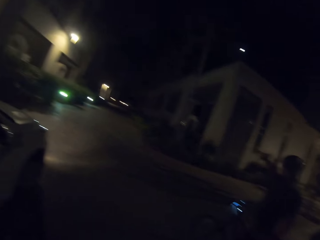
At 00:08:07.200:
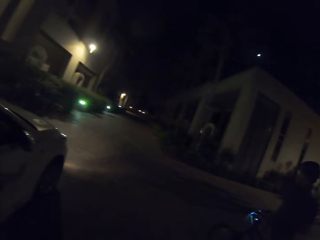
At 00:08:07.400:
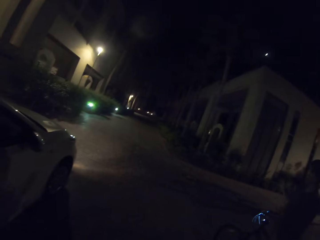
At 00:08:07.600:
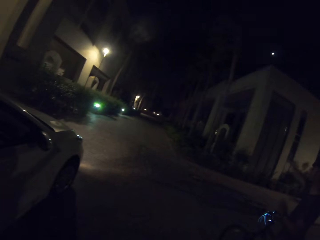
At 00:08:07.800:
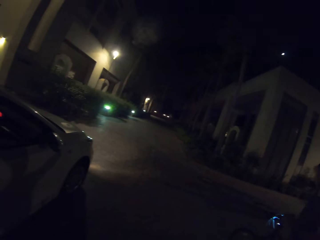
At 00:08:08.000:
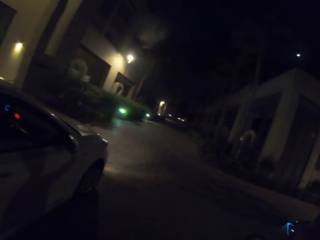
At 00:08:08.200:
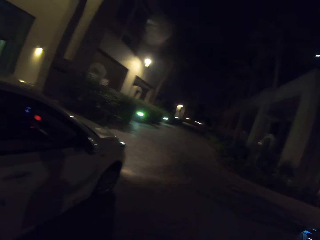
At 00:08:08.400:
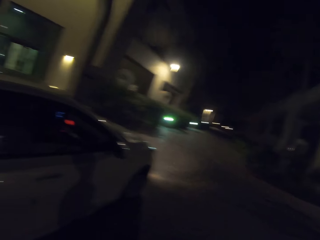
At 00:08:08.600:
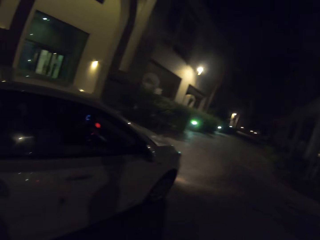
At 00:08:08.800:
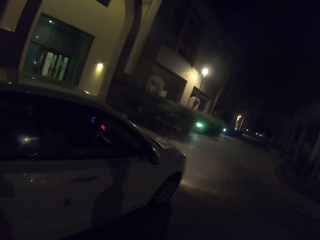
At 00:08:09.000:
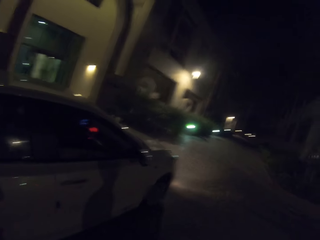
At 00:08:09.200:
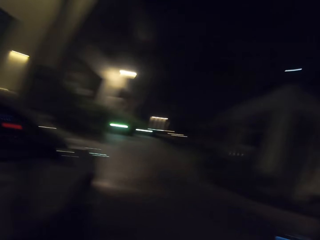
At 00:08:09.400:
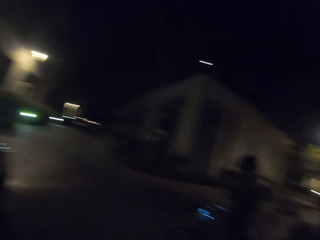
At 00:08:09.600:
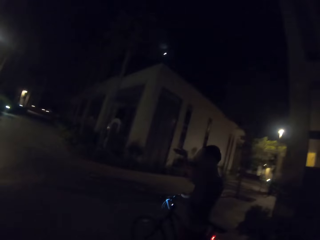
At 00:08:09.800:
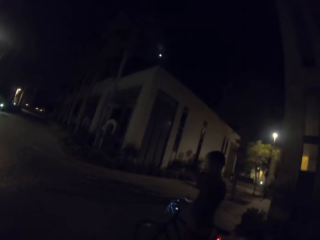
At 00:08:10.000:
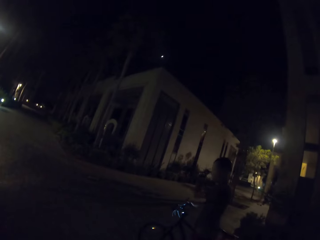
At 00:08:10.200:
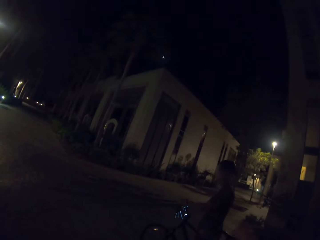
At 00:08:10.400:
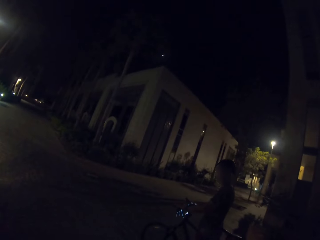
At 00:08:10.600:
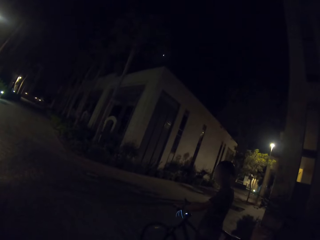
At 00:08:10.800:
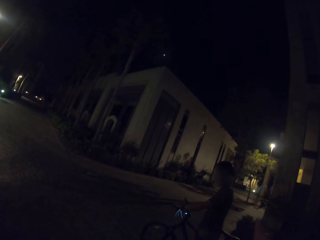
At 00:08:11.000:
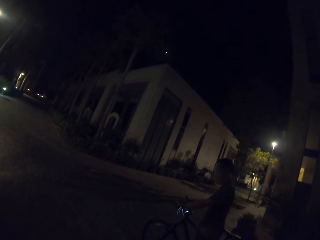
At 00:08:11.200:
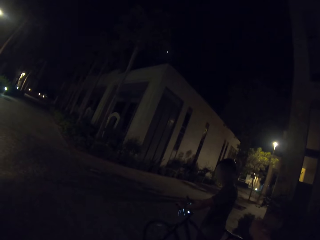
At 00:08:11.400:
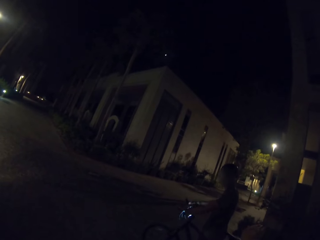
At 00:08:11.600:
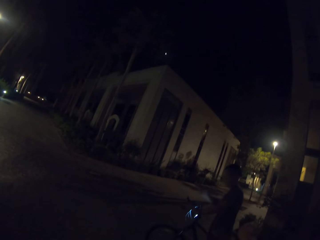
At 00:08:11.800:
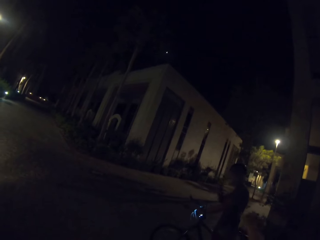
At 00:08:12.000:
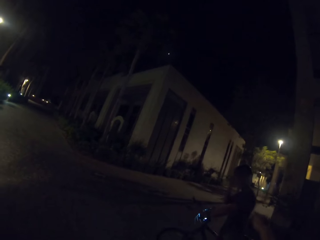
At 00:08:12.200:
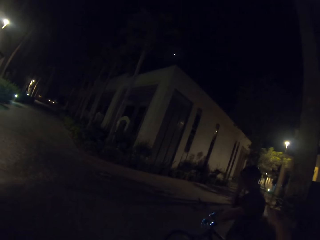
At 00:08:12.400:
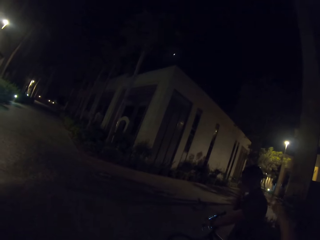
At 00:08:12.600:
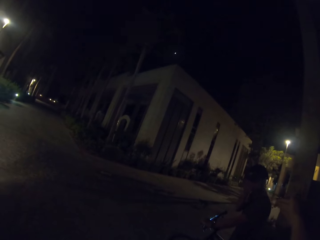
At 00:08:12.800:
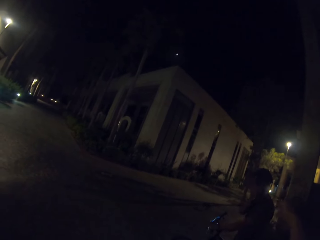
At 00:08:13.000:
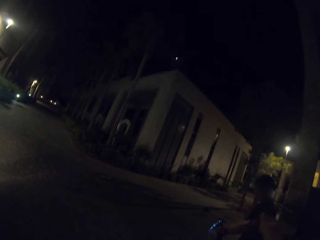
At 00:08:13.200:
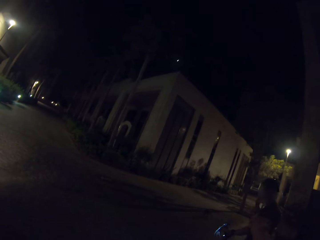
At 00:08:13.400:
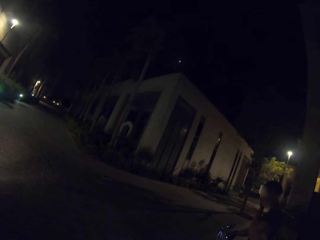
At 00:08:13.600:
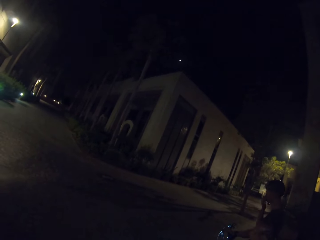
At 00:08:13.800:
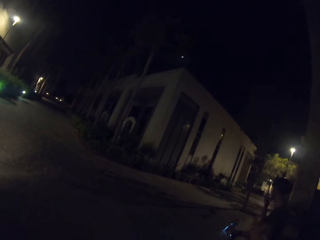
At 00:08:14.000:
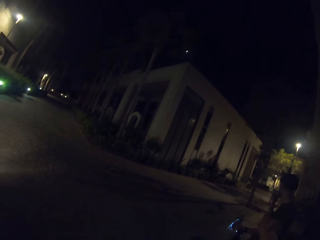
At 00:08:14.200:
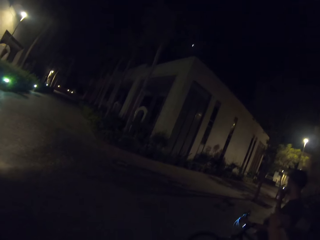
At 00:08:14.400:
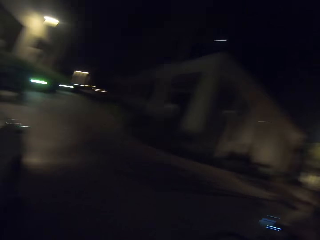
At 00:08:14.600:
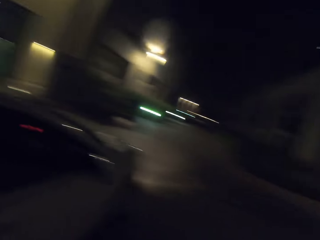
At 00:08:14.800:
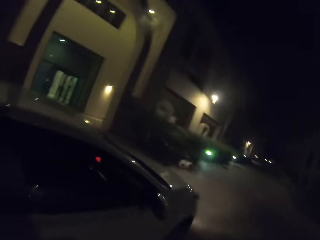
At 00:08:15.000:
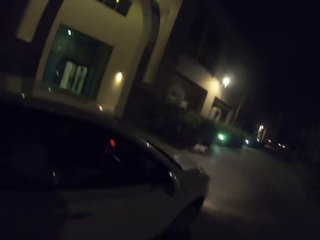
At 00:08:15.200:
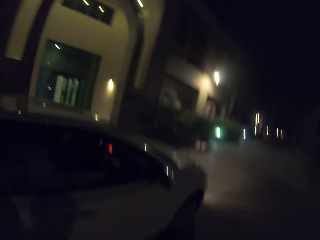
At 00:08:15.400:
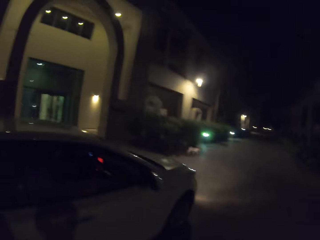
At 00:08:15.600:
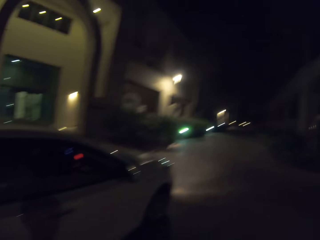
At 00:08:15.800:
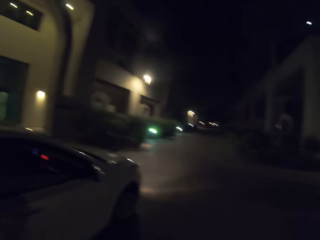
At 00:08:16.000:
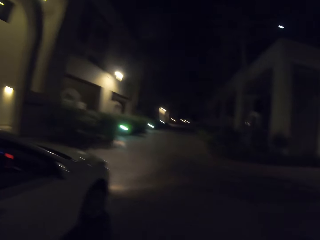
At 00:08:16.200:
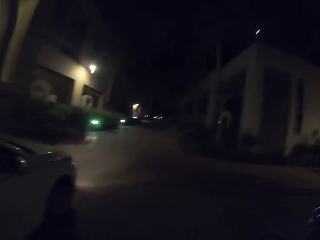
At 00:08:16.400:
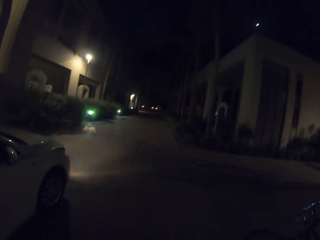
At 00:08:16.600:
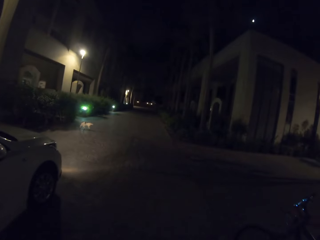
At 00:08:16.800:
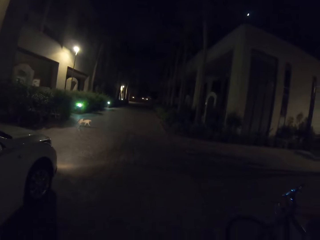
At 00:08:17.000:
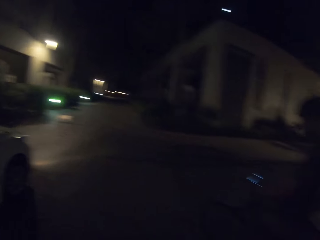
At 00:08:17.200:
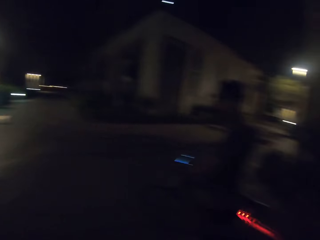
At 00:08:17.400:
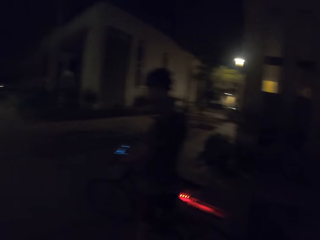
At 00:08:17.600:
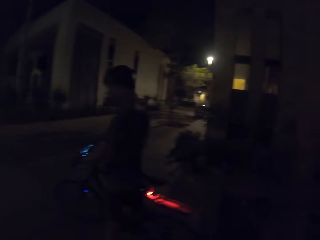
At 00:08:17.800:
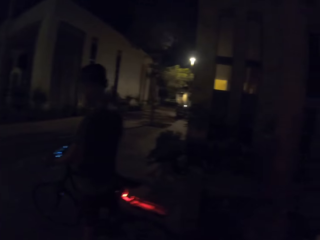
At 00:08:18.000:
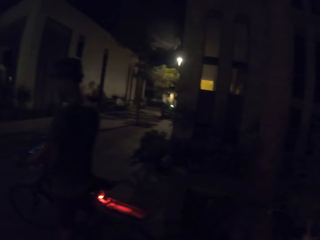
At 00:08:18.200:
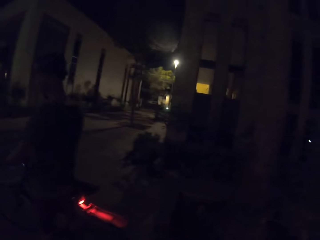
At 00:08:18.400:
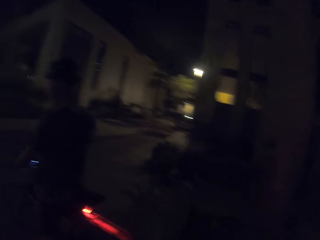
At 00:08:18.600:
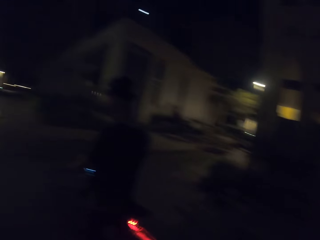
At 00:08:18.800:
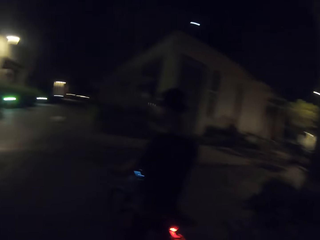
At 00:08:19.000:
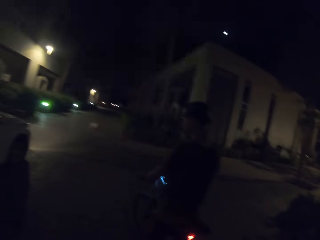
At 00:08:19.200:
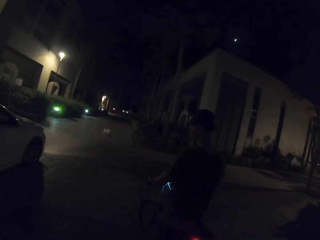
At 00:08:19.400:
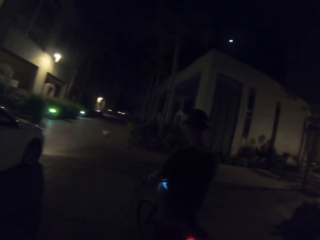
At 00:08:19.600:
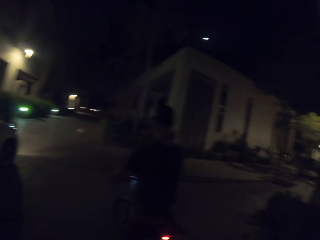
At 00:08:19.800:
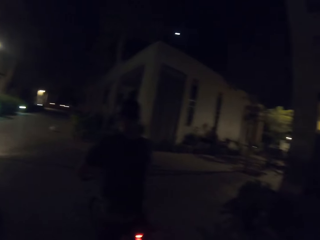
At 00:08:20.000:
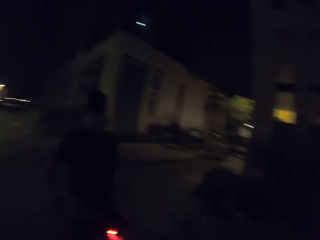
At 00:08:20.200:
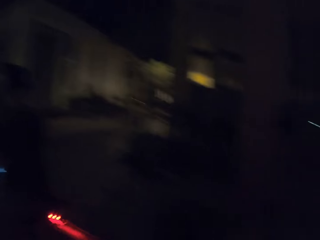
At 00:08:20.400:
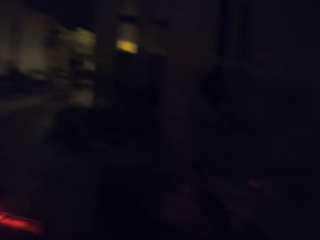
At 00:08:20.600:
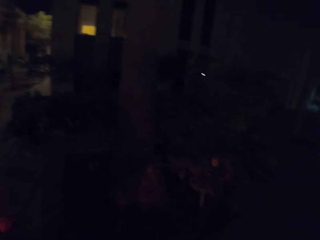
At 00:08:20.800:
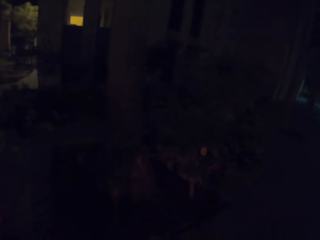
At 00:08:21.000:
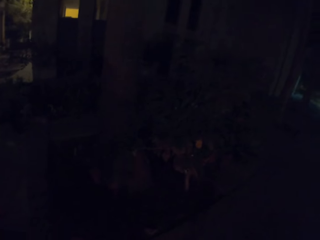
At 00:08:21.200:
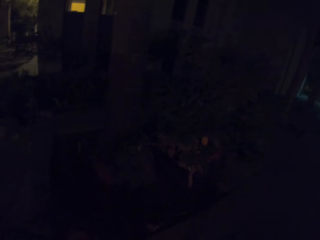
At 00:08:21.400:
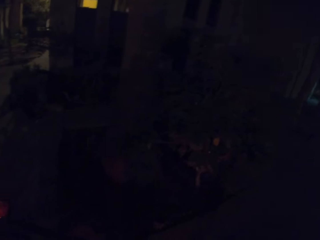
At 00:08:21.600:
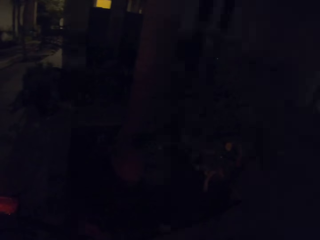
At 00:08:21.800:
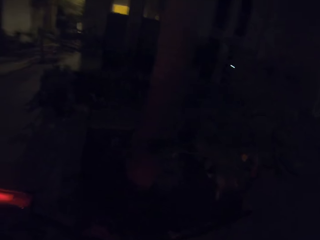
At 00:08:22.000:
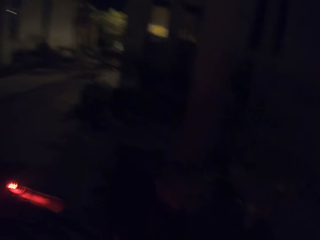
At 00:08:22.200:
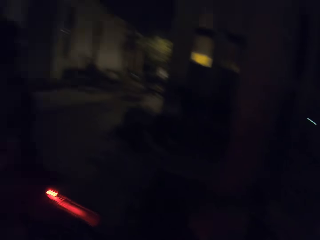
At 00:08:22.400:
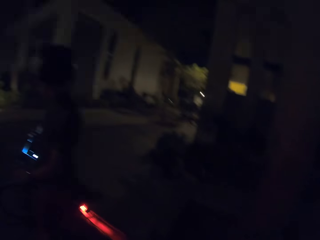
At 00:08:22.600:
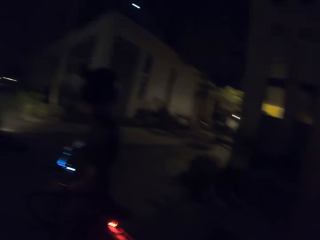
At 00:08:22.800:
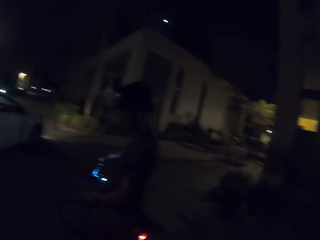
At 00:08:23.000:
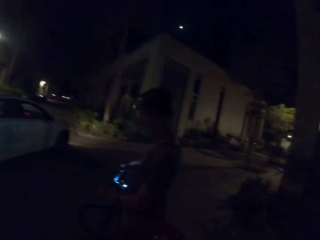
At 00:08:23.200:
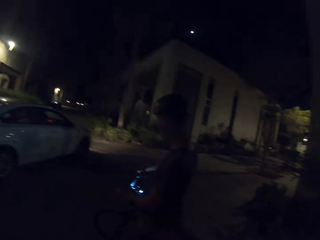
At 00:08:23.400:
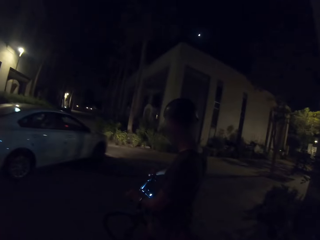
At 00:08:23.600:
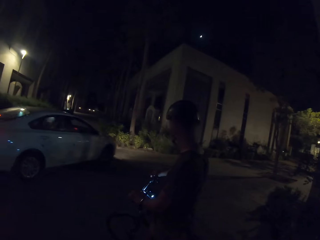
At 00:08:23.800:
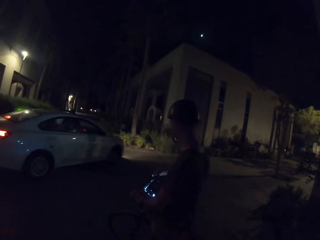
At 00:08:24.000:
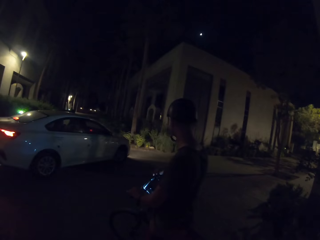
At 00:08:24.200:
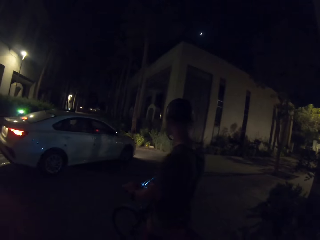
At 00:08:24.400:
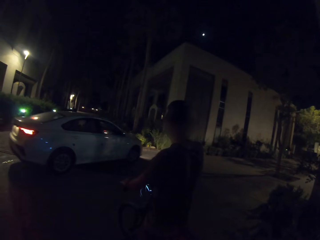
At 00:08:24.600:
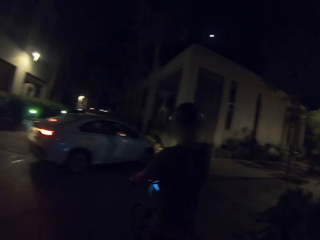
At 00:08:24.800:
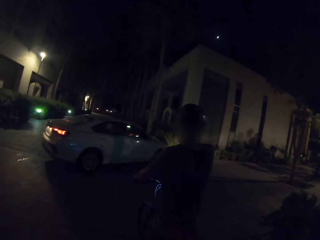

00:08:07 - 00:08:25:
The camera wearer looks at the vehicle. They look at a man. They look around. They look at the man.

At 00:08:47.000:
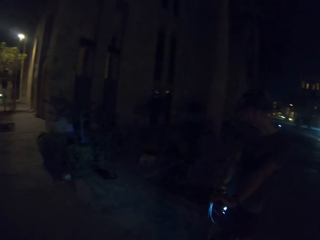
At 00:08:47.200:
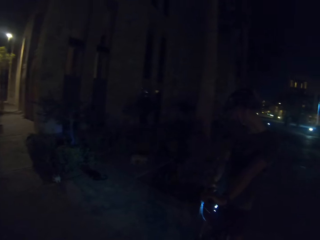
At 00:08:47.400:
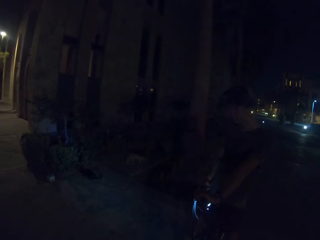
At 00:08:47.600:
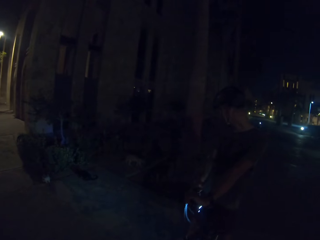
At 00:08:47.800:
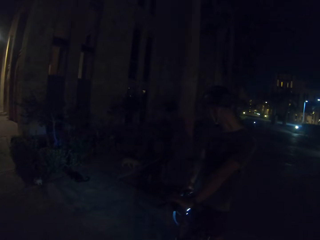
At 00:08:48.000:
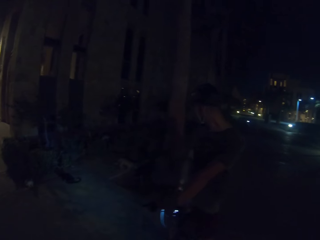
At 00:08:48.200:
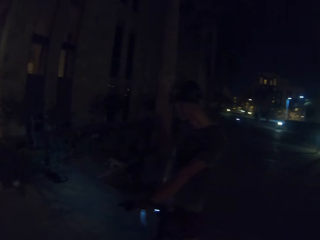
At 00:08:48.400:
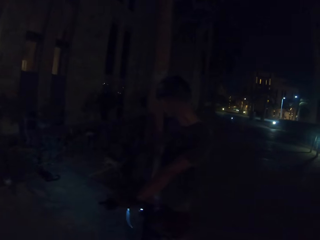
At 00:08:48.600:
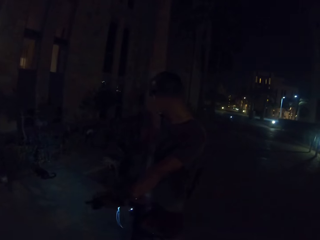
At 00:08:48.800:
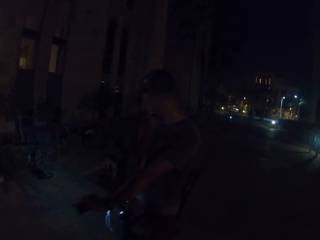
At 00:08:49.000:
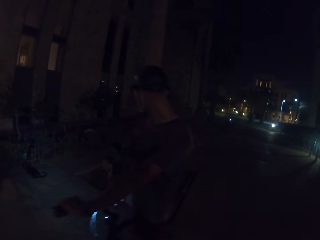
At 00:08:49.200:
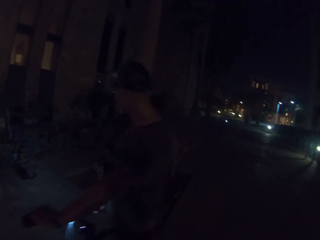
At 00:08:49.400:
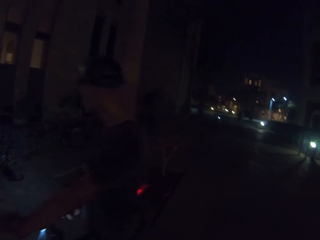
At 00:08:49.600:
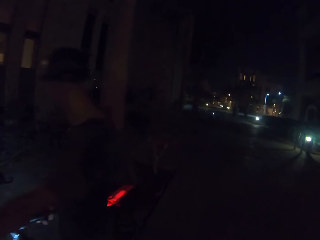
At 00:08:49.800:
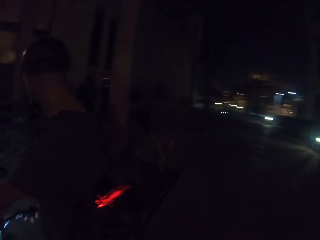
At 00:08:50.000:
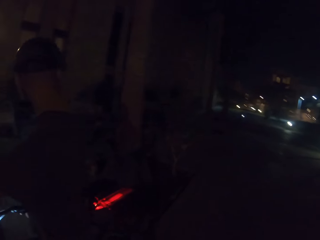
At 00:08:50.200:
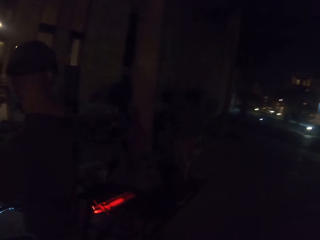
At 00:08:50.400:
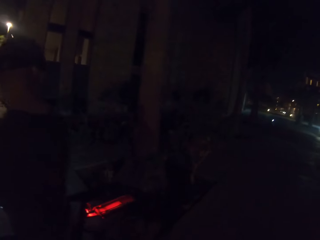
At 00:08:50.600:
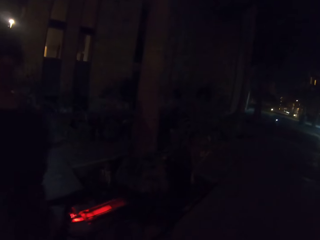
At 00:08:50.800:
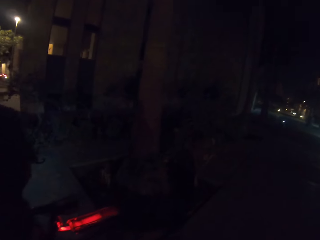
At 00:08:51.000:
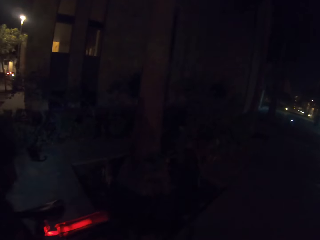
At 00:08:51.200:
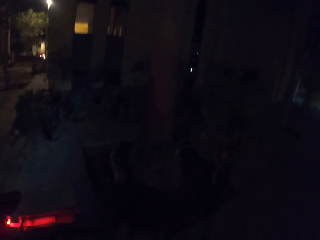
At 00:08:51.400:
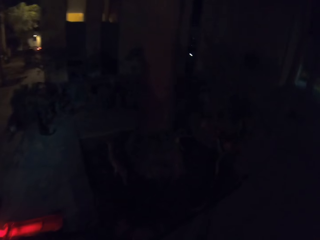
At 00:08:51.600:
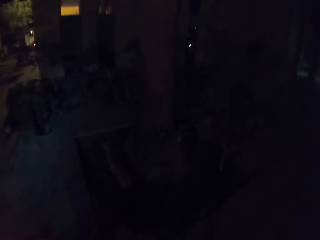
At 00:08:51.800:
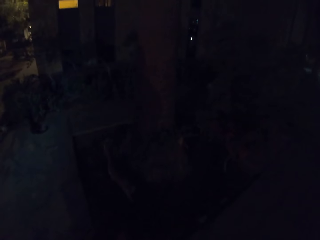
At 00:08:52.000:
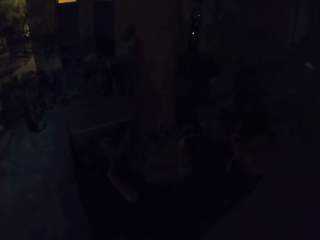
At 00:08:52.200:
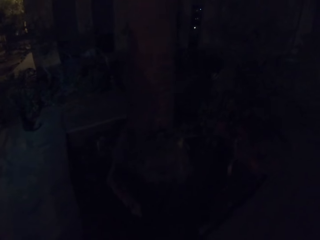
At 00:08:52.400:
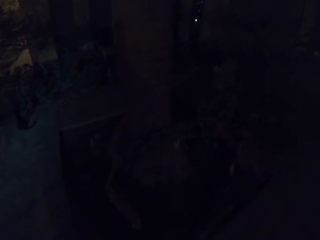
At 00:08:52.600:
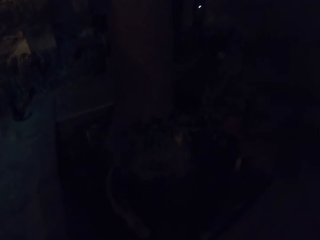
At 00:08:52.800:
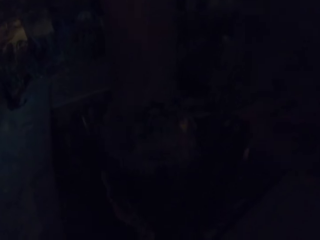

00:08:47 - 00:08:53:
The camera wearer walks past a man.
